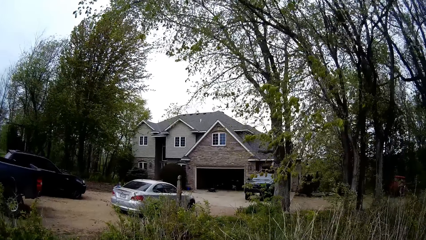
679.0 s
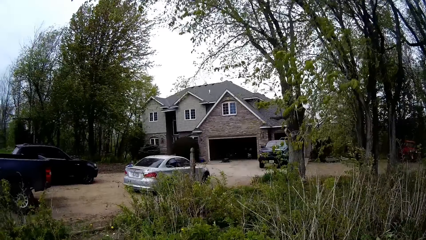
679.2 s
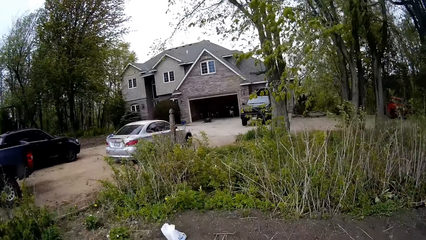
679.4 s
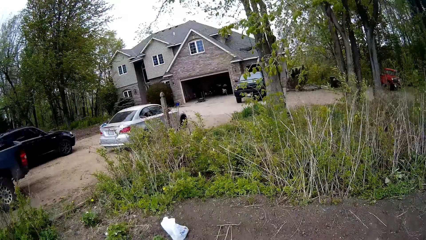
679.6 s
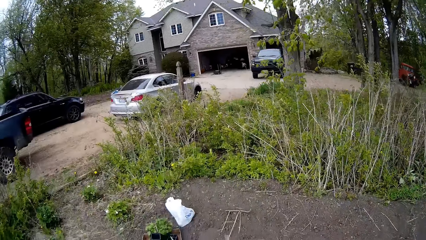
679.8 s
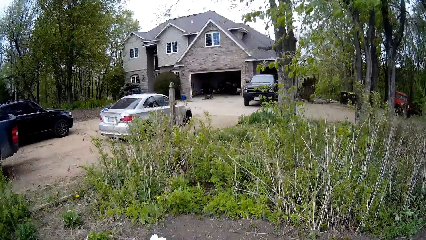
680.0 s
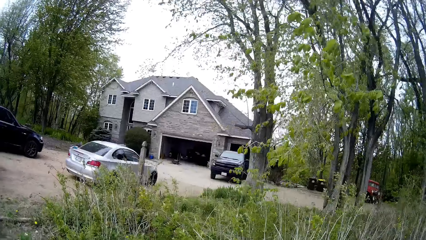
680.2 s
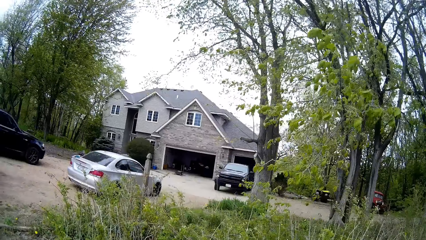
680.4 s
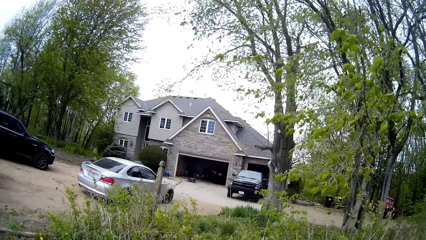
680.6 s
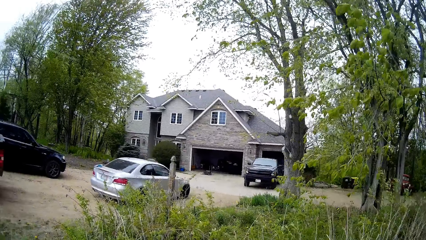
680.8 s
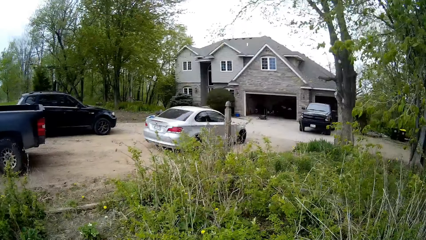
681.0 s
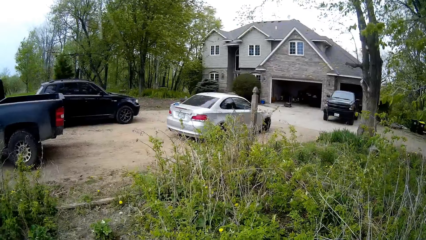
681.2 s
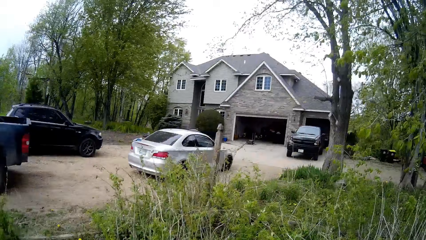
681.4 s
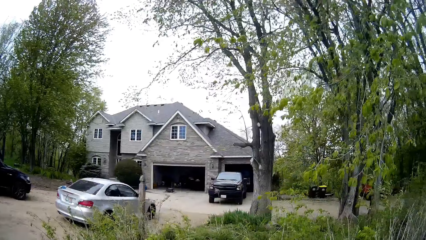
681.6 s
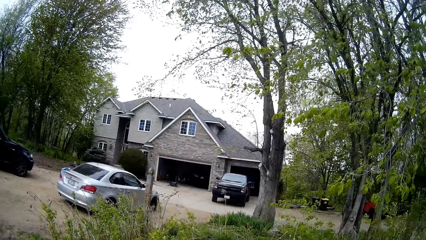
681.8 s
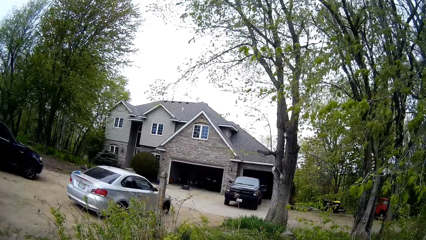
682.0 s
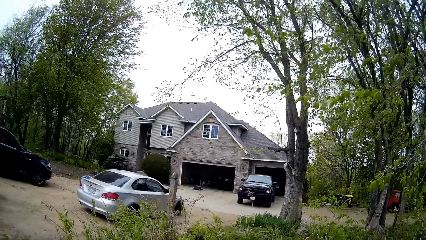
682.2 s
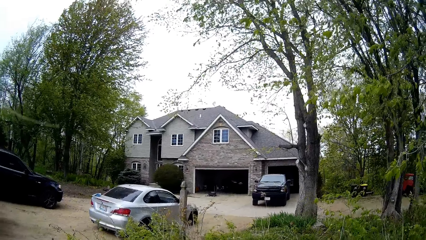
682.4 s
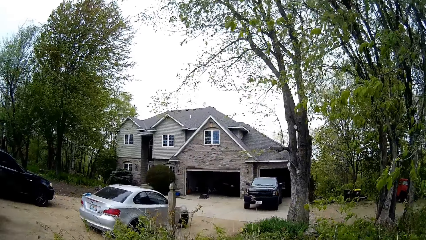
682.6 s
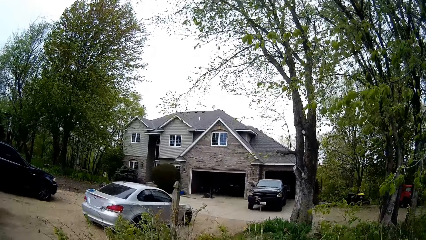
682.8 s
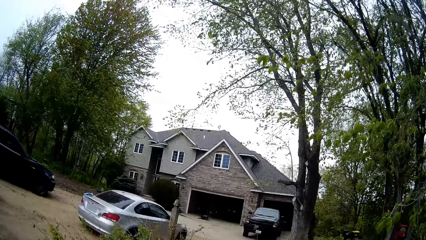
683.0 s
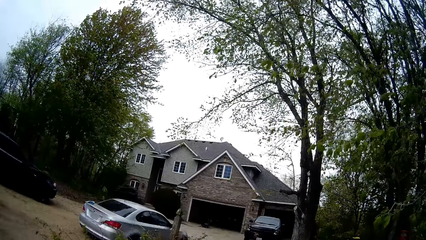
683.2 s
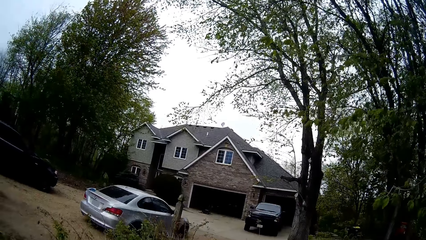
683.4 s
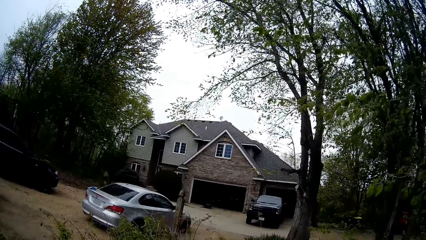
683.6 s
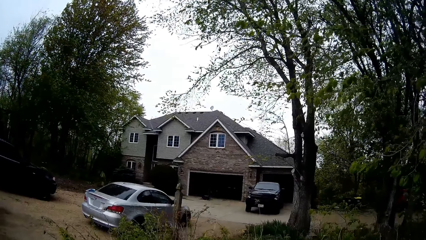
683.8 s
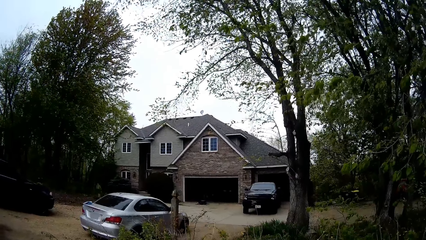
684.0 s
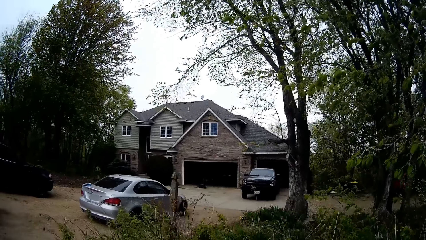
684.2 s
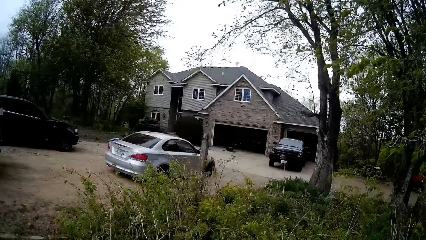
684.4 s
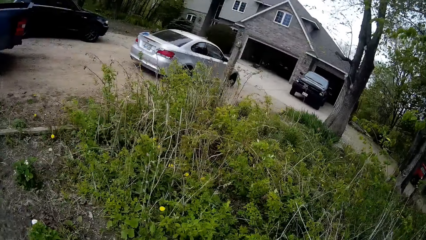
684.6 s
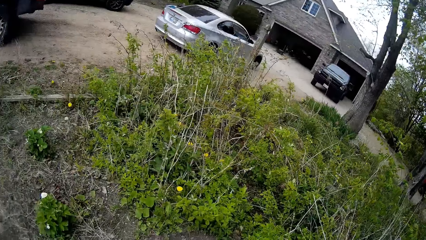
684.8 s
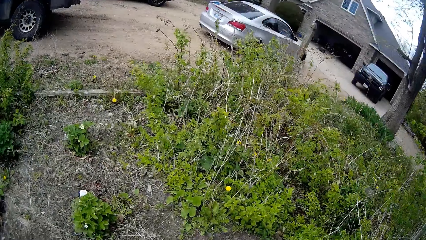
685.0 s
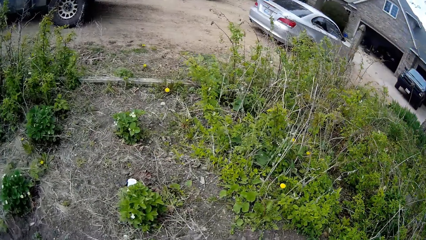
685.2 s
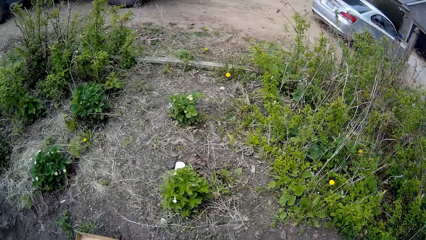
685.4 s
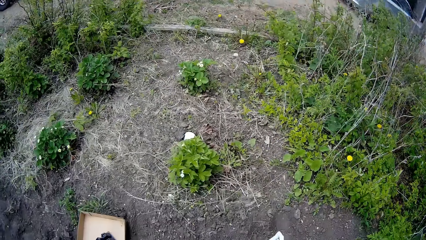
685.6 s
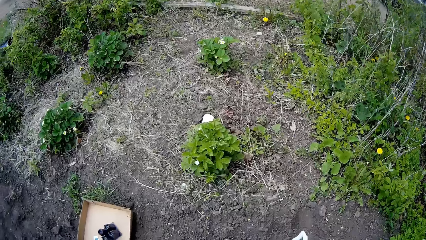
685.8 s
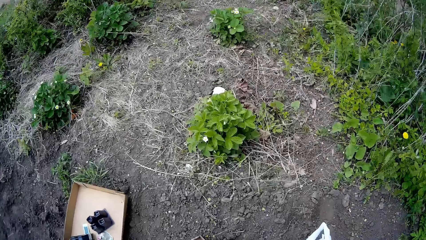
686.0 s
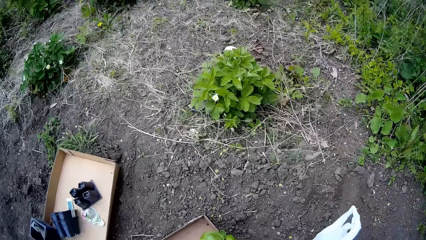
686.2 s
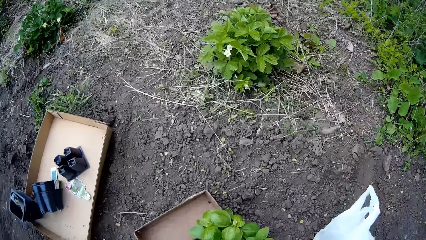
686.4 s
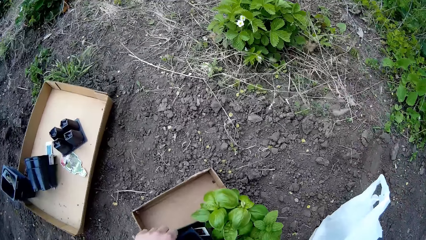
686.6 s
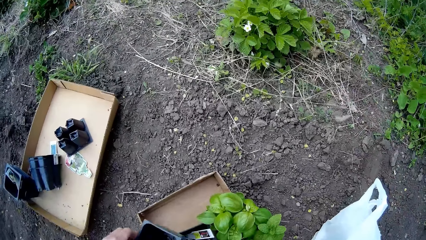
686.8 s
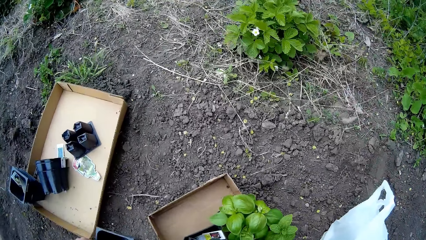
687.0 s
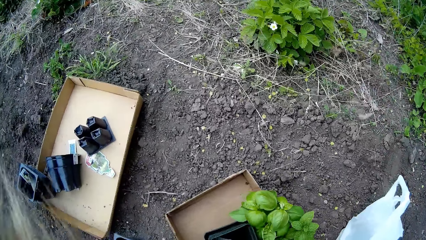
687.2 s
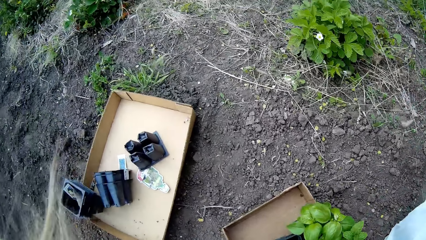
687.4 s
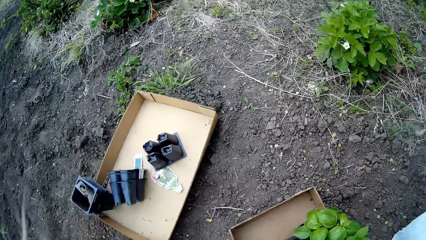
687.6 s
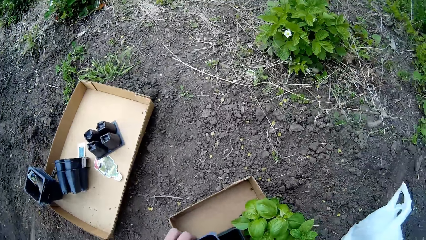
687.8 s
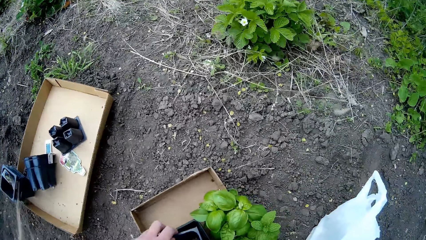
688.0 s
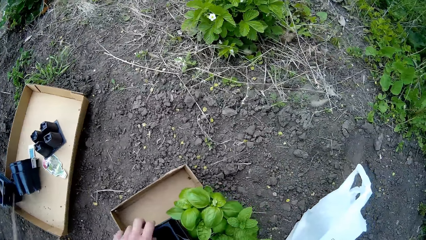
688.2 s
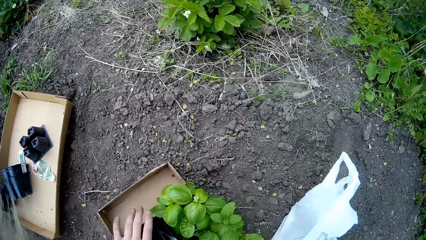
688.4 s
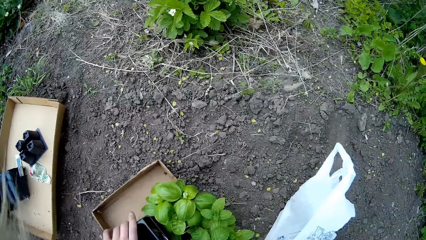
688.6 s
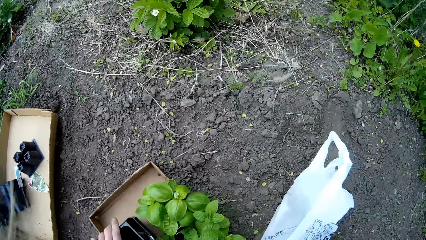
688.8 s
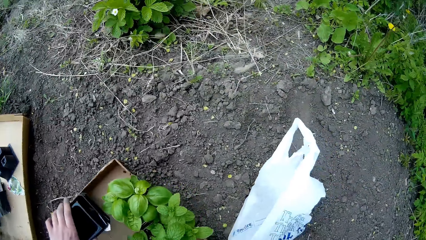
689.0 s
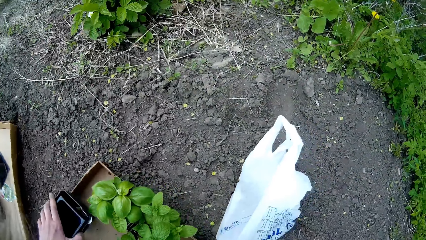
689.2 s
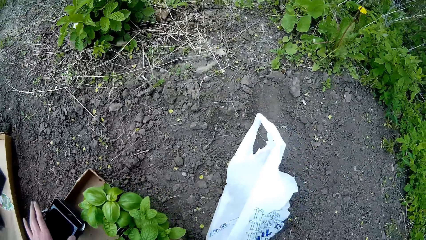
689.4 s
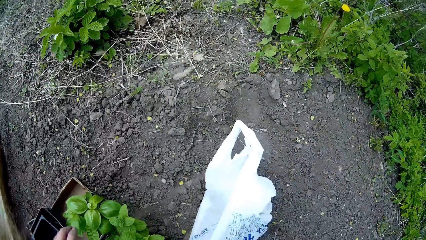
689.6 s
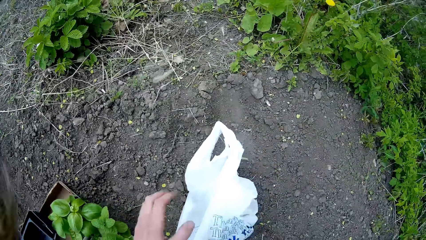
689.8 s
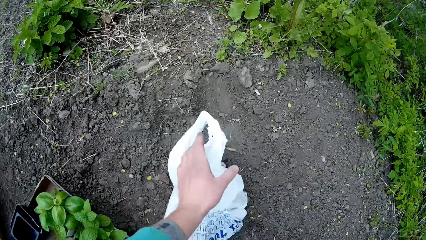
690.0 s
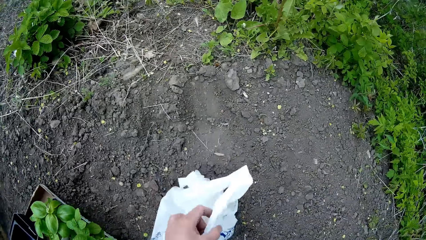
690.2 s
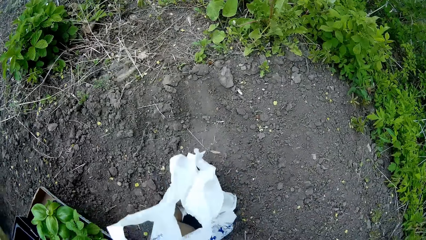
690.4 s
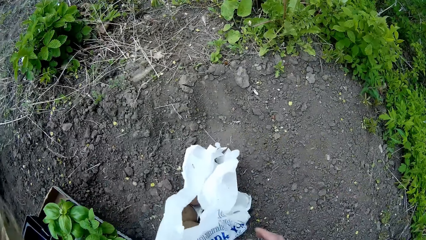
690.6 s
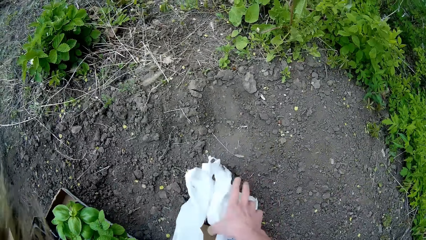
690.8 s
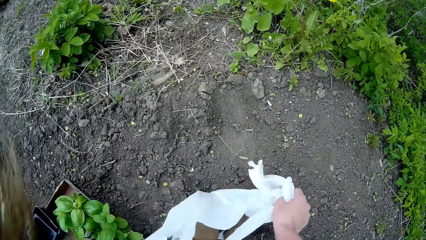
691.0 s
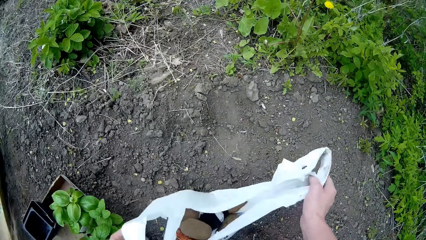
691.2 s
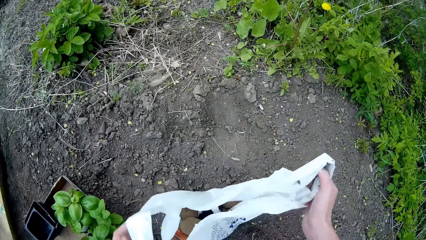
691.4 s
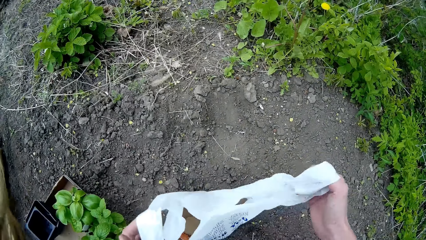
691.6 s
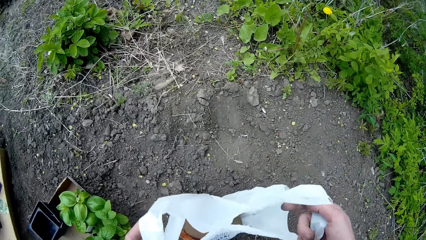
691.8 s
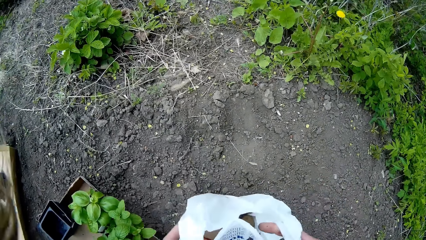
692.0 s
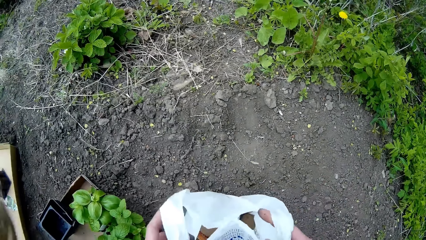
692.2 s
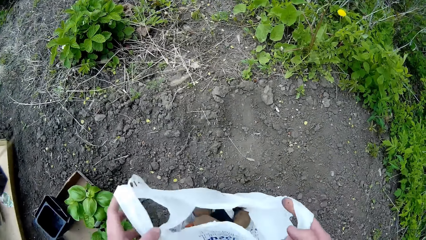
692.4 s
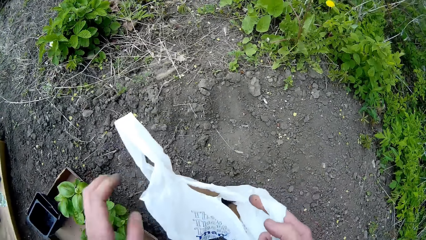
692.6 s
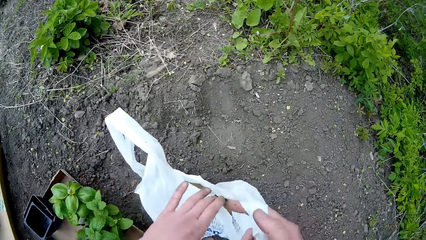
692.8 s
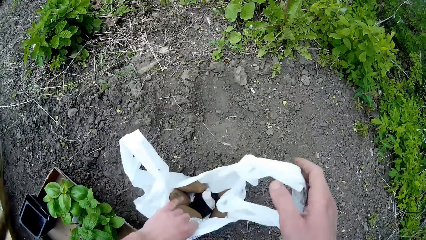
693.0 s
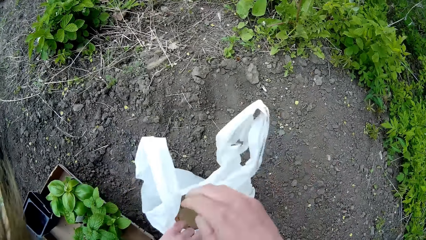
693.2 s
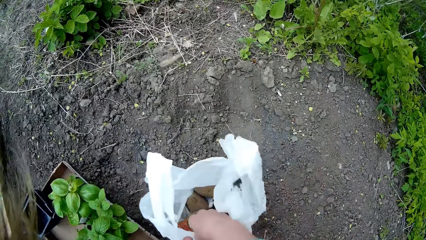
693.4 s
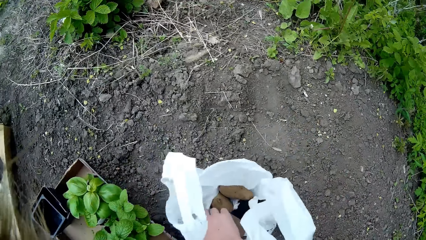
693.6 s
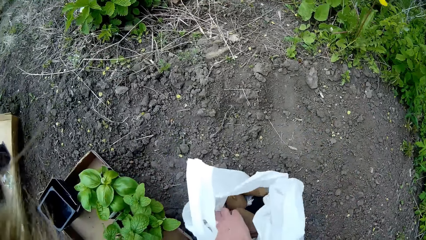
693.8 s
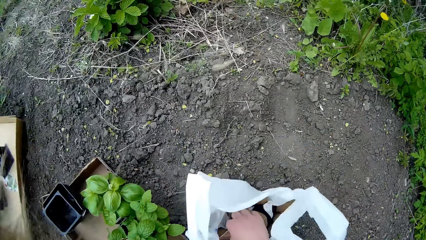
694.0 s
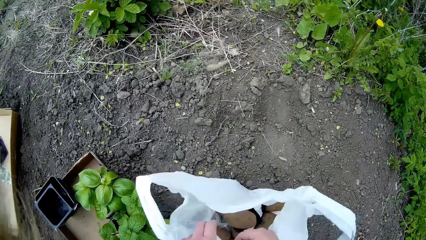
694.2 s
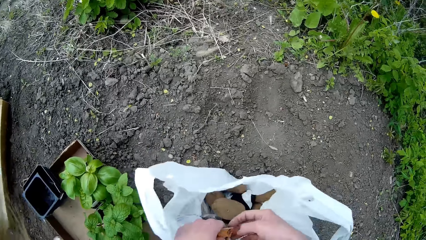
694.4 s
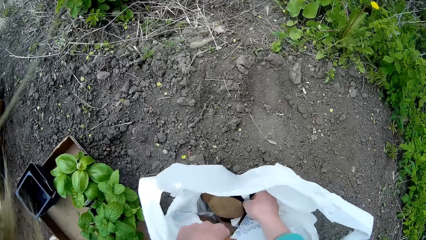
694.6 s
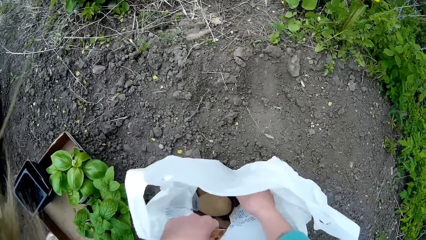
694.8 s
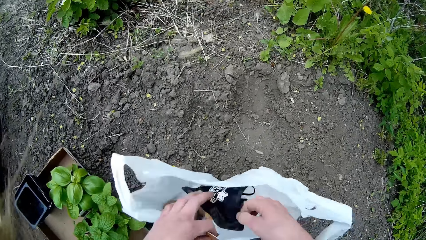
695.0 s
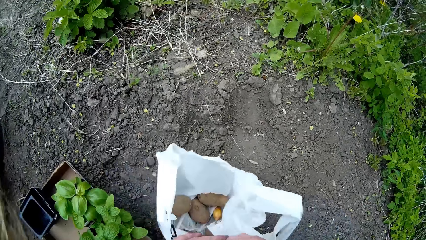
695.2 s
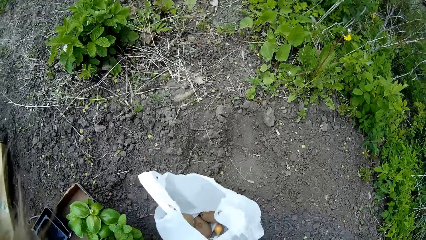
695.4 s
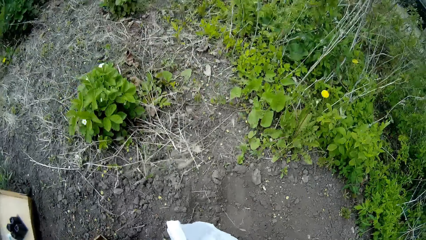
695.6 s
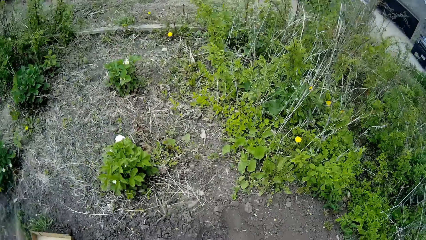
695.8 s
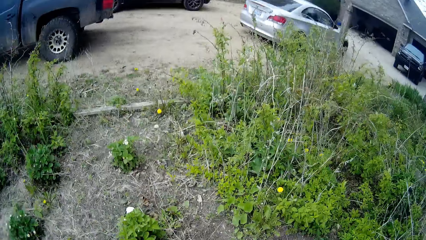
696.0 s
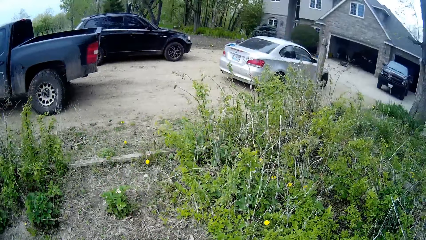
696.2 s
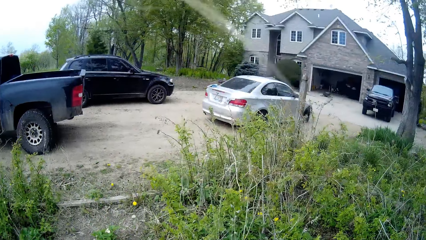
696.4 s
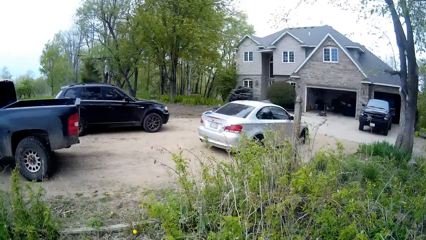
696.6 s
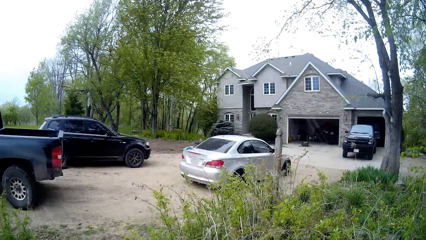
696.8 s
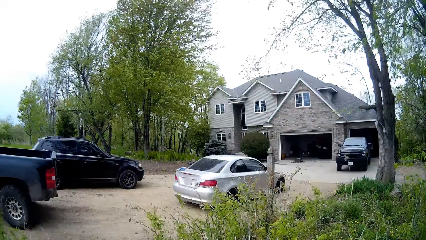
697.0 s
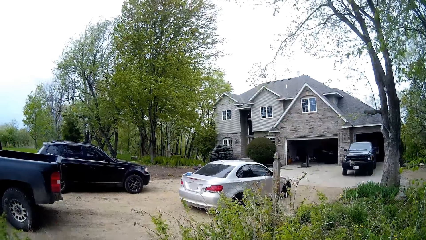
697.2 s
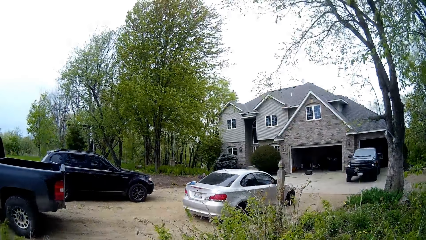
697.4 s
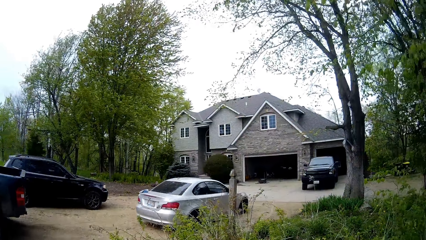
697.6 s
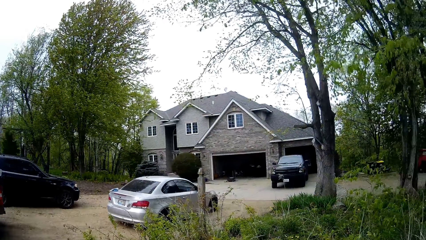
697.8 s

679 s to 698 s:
The camera wearer talks to someone. She talks to someone again. She picks a pod from the ground with her left hand. She drops the pod with her right hand on the ground. She moves the pod with her left hand. She puts things in the box. She opens a nylon bag or paperbag with both hands. She holds the paperbag. She holds the paperbag again. She searches the nylon bag with both hands. She puts her right hand inside the paperbag. She removes a facemask from the nylon bag with her left hand.
